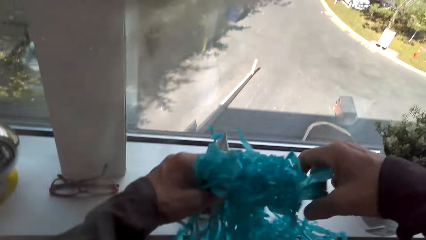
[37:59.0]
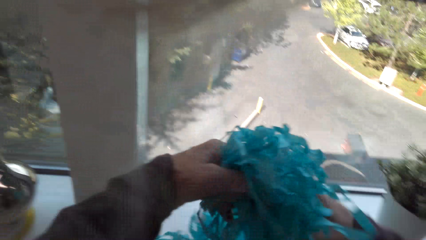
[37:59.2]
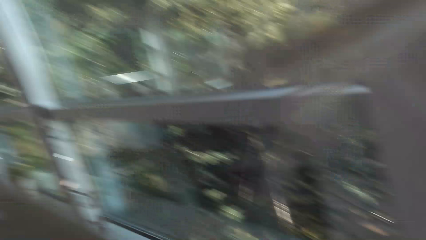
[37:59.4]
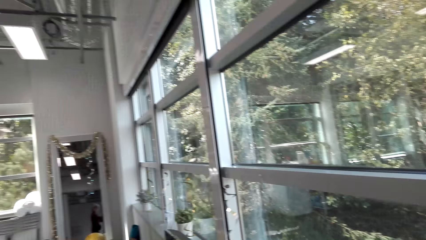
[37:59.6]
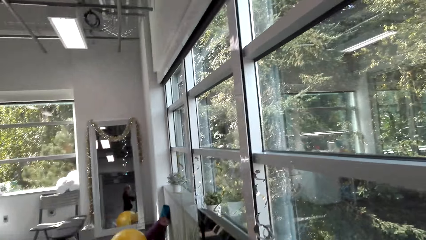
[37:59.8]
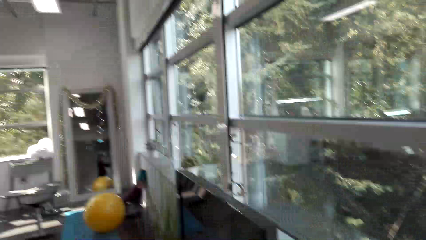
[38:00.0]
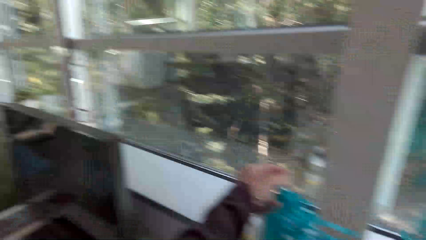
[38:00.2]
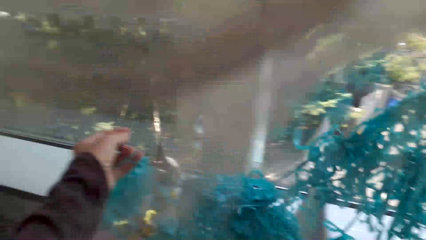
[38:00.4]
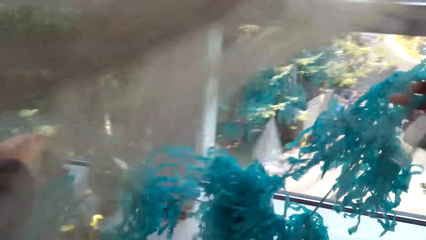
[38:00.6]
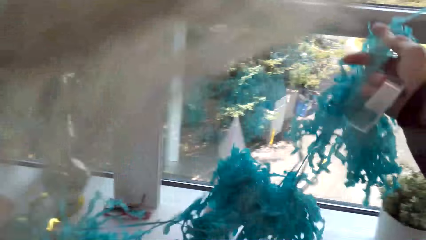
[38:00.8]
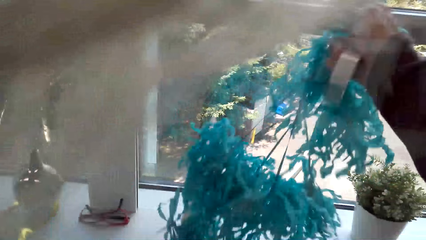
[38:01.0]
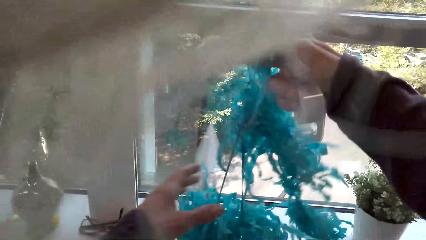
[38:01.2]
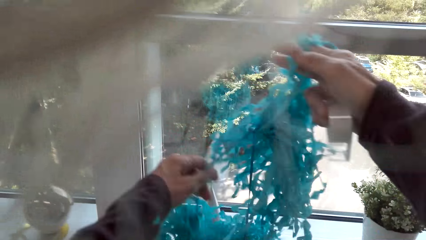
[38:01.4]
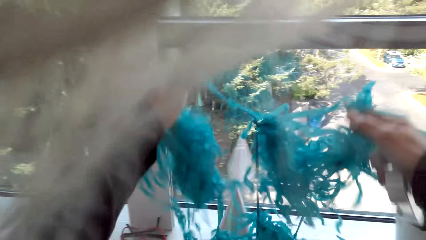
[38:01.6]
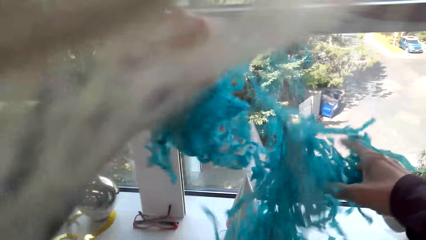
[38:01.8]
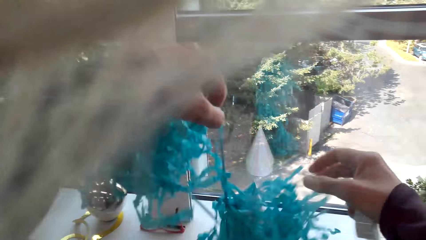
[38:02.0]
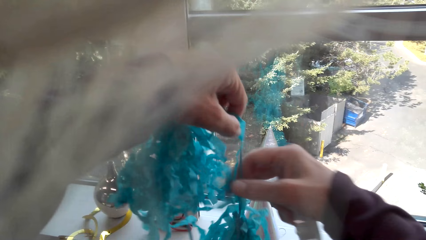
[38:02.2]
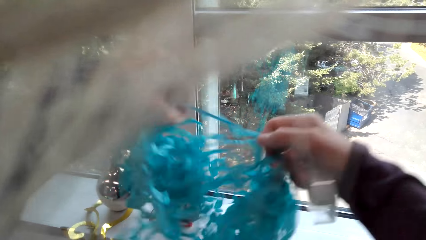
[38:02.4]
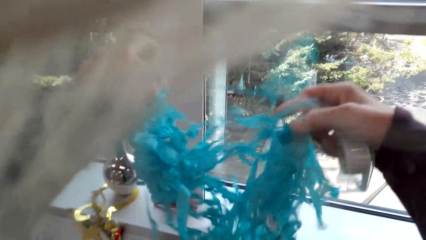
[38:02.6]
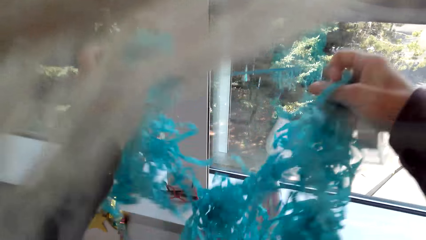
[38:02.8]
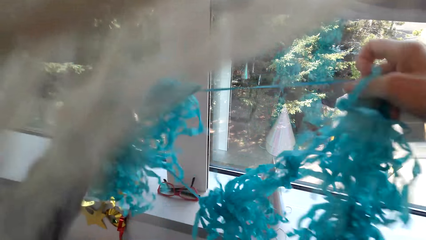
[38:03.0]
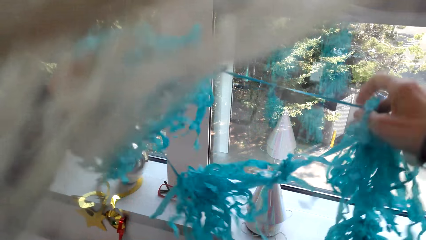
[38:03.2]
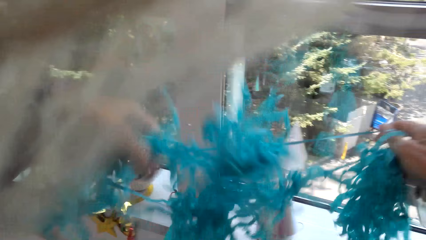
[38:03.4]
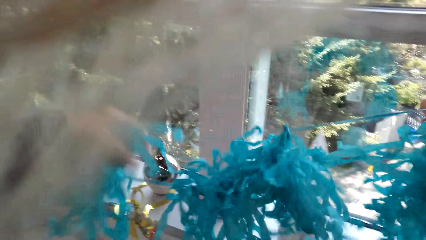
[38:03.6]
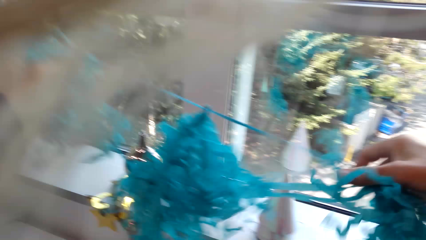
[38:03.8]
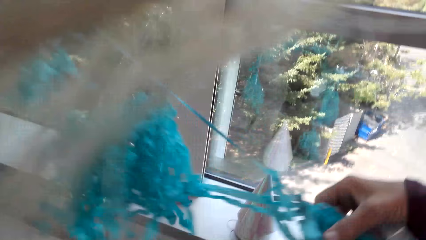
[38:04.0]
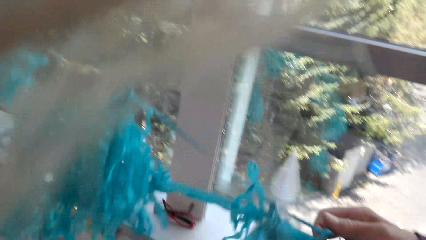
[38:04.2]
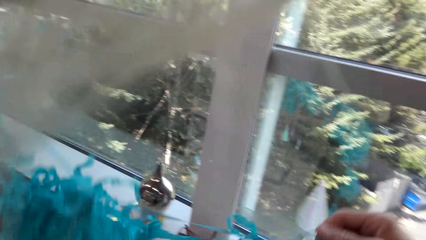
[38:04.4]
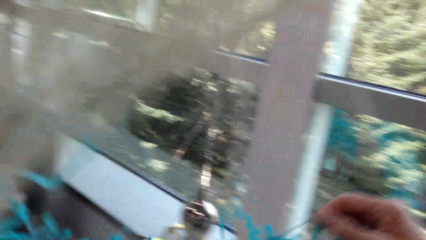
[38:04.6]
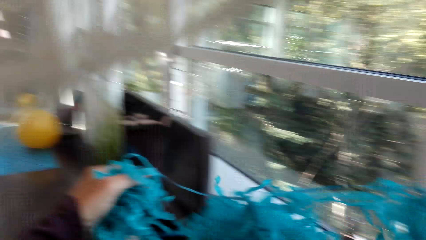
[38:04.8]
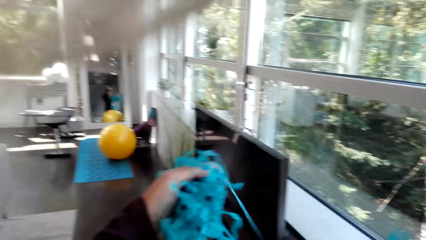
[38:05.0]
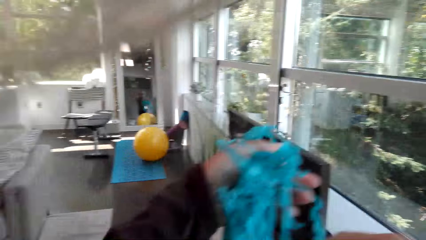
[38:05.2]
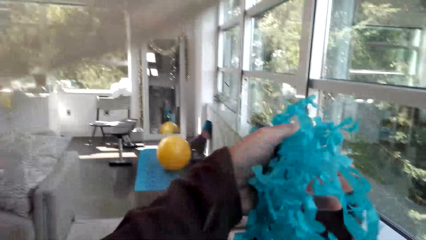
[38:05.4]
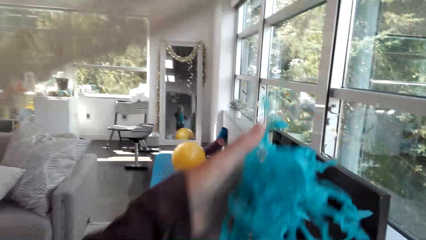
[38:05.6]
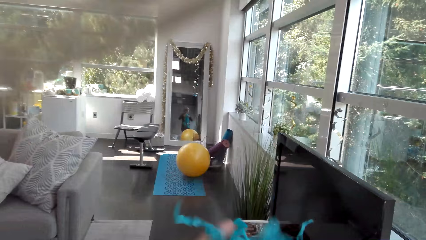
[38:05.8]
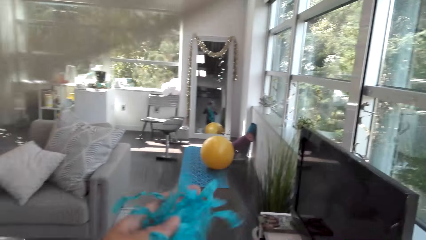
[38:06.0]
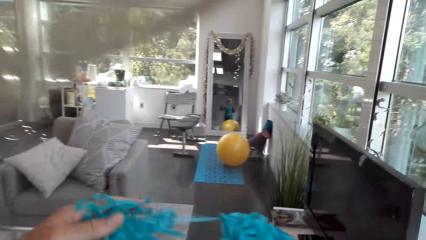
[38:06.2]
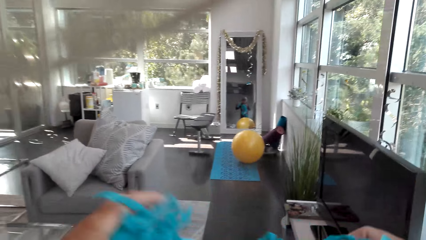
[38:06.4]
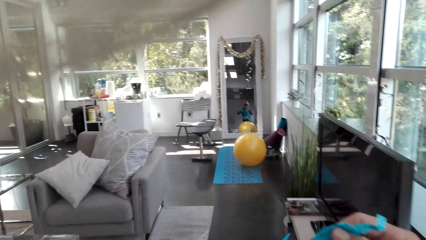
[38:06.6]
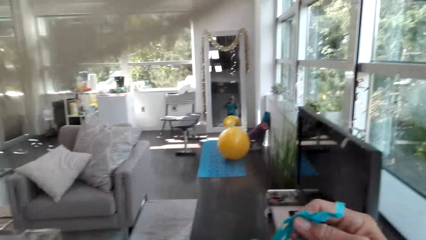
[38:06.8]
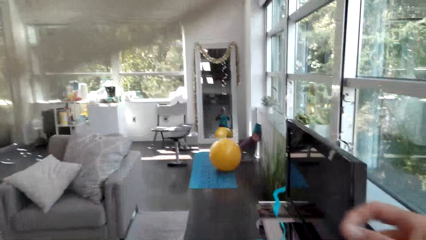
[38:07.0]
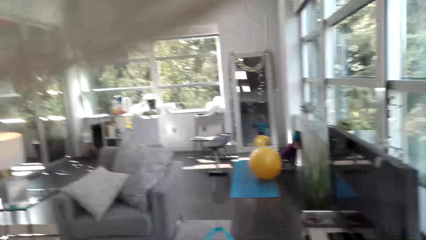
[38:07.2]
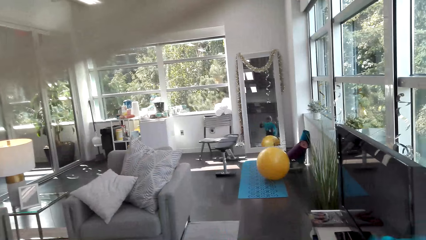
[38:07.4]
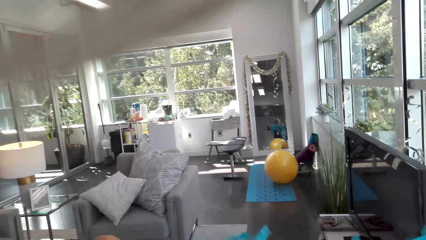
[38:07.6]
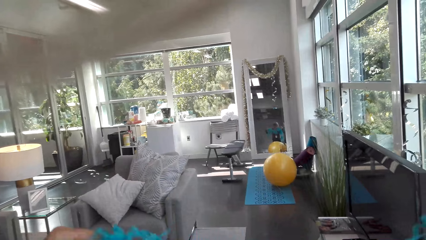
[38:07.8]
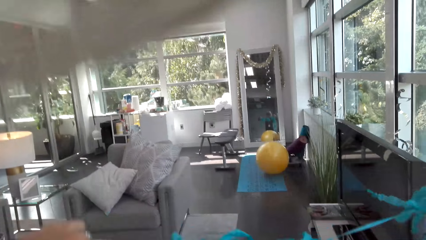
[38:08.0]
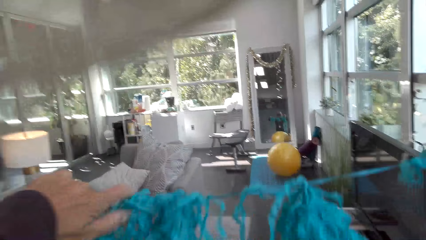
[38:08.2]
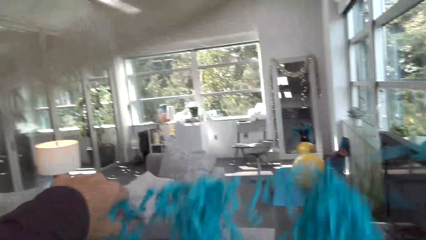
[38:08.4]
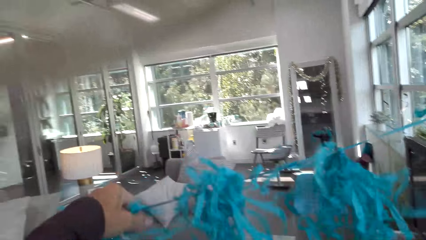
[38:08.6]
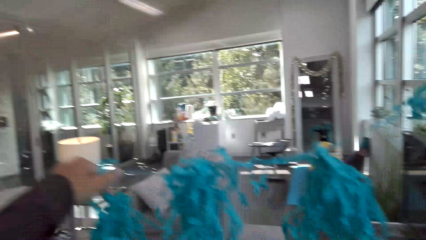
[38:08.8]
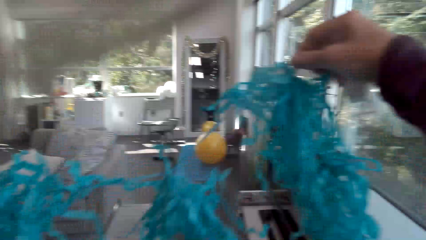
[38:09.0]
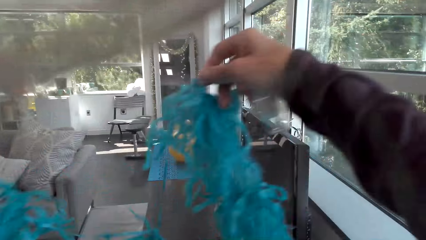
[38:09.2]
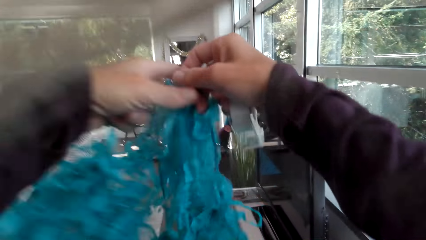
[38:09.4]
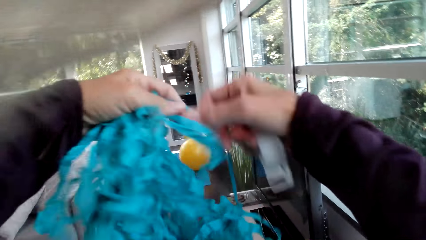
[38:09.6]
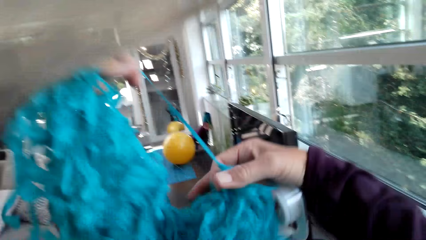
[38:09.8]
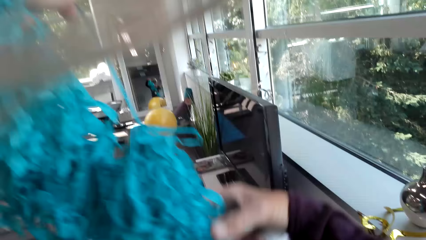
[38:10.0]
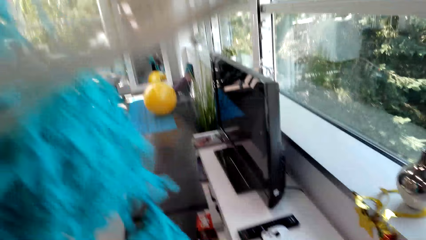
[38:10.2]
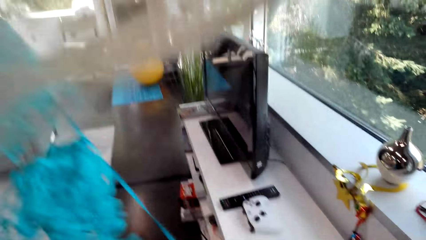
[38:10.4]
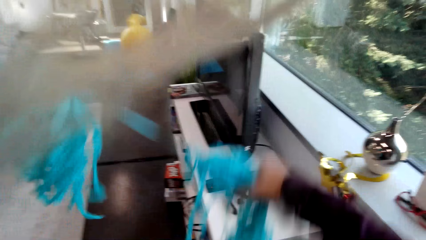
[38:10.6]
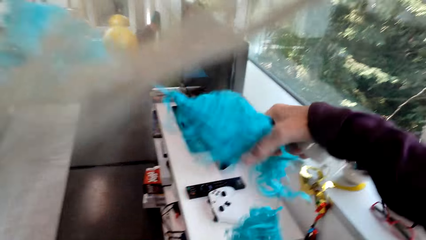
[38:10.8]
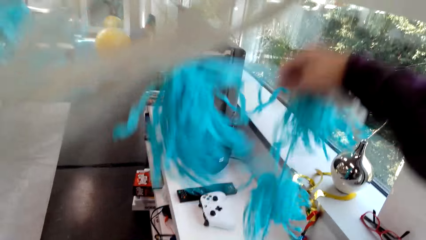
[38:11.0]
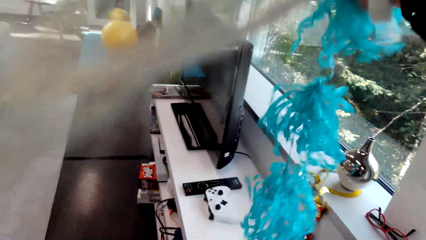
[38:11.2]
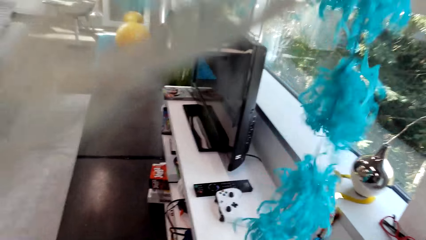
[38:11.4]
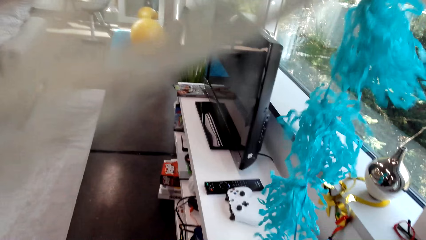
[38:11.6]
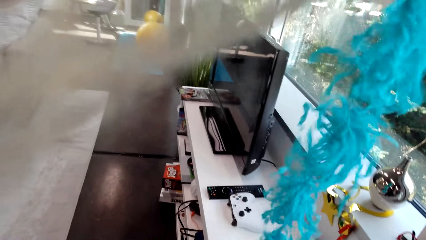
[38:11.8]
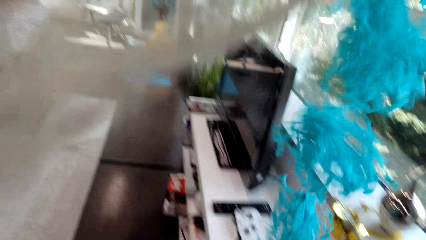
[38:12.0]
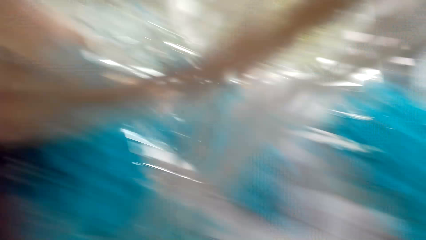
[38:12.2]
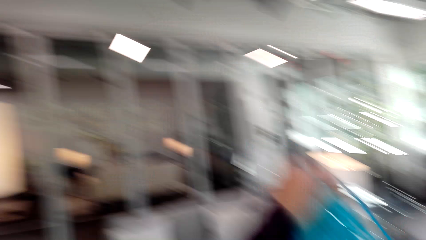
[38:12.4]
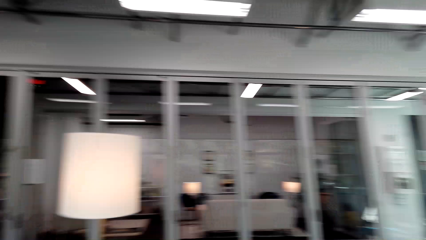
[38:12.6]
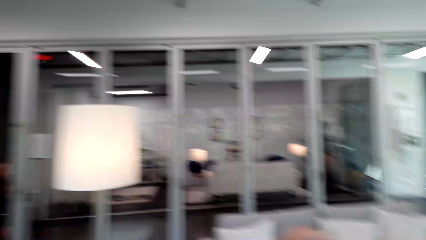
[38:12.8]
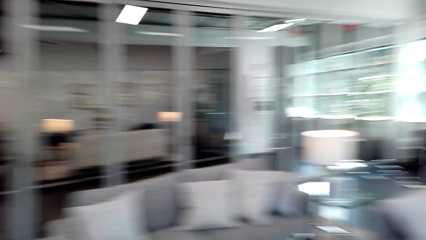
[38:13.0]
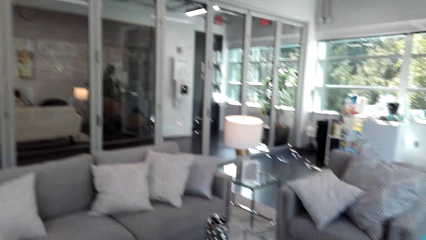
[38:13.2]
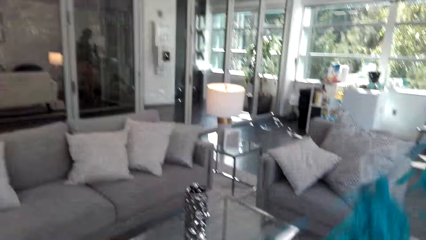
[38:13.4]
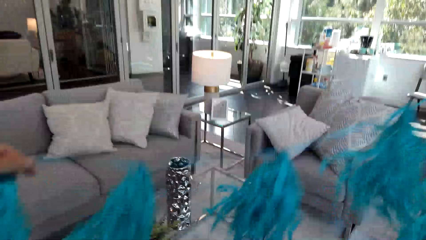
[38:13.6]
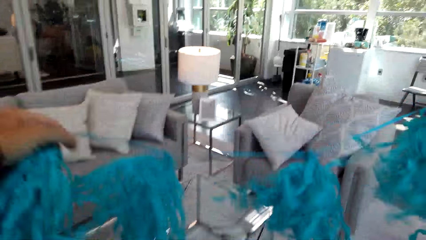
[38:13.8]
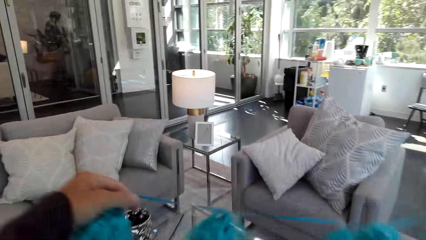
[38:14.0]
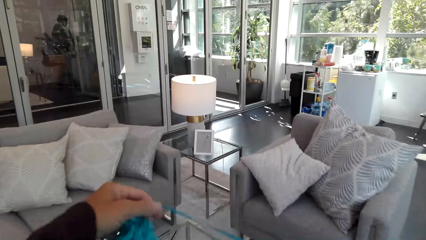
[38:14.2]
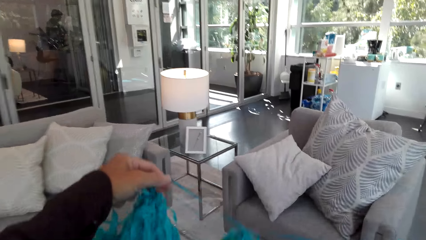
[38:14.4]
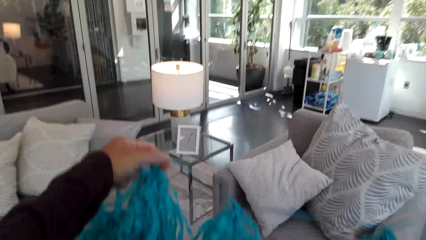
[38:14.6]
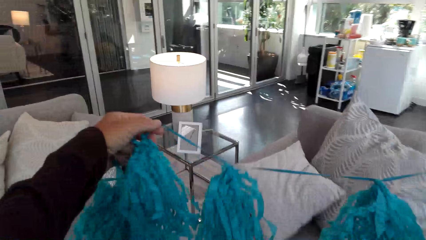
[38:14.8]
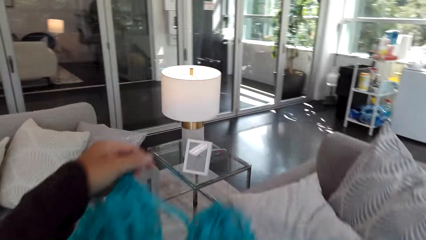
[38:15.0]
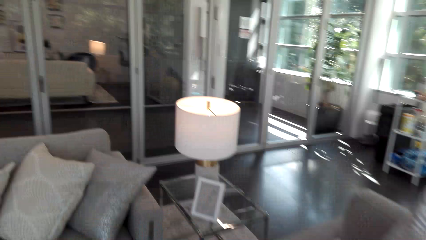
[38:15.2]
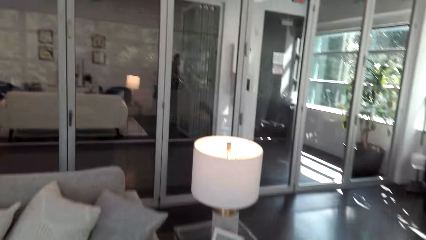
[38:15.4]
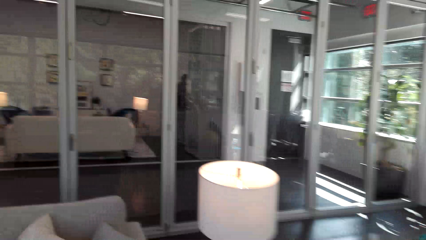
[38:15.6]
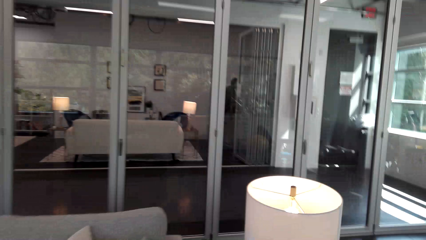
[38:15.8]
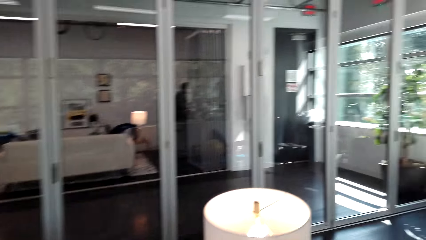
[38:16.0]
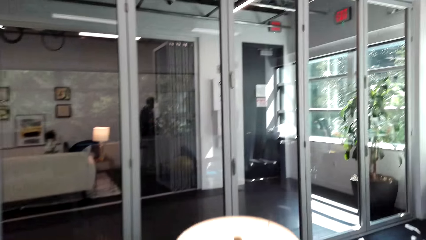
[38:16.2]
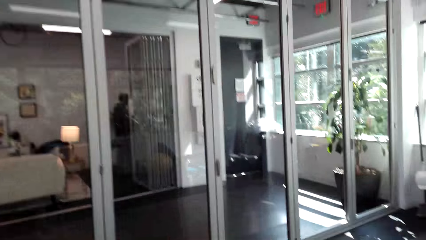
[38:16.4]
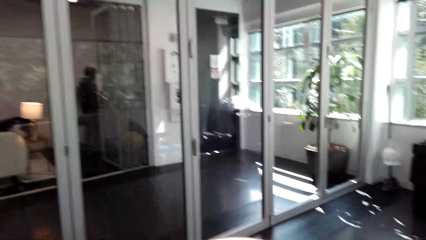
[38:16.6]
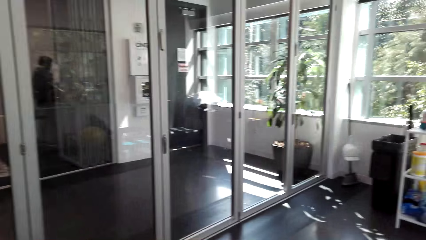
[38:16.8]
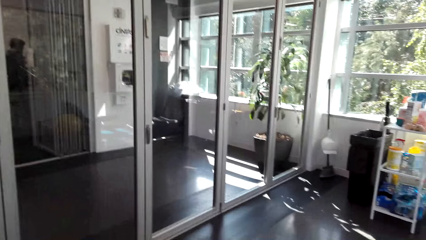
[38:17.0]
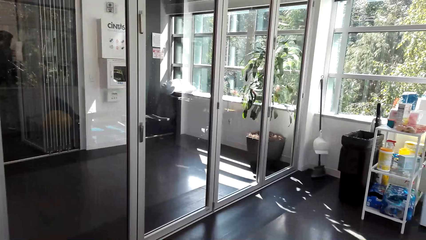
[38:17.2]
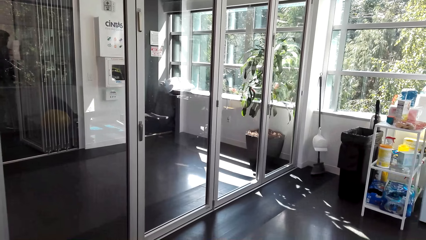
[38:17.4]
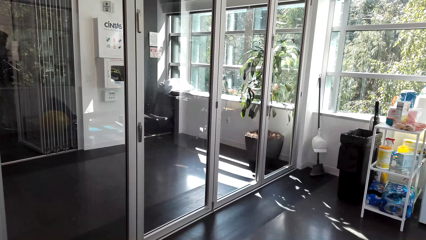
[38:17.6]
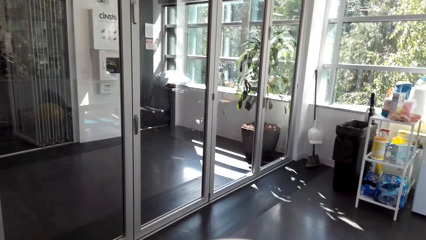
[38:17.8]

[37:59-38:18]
The camera wearer picks a decoration from the box. They hold a decorative ribbon with their hands, separate the decorative ribbon with their hands, and straighten the decoration. They walk in the living room towards the table. They straighten the decorative ribbon.
